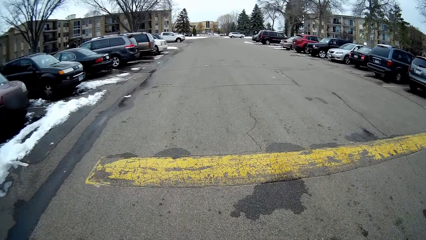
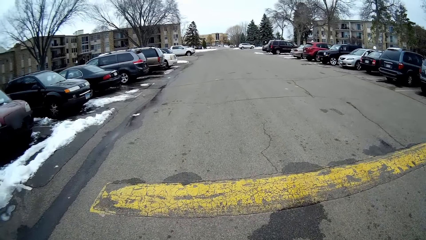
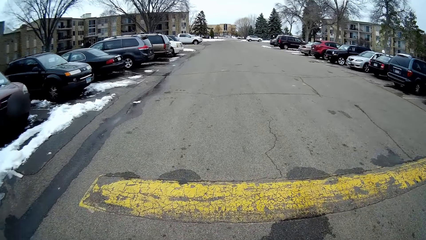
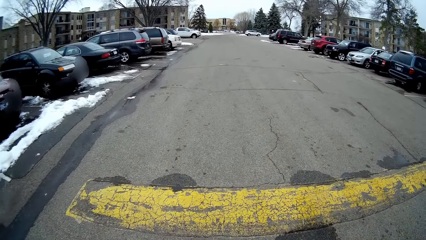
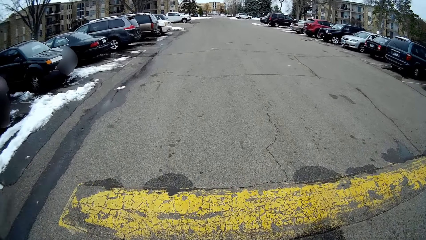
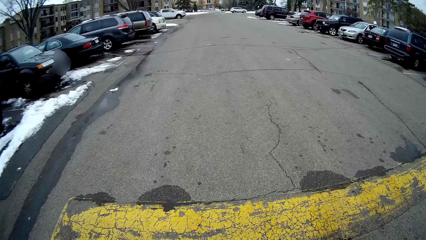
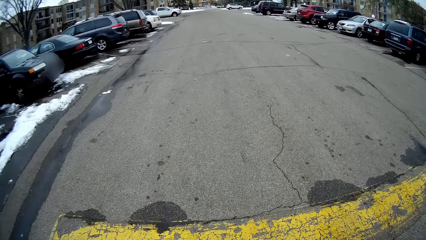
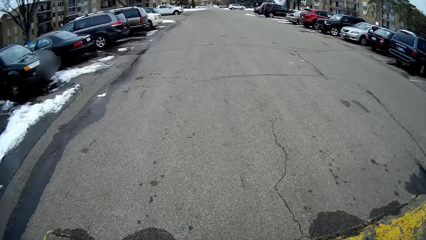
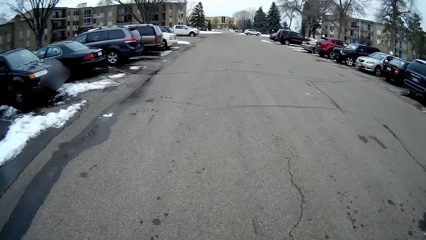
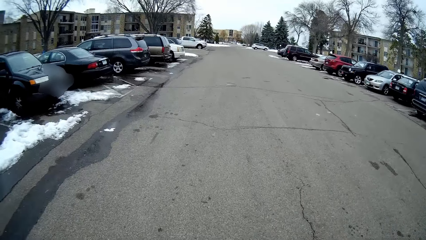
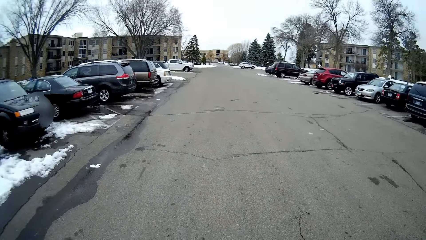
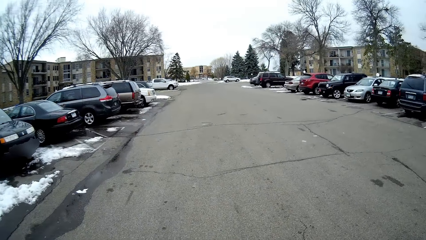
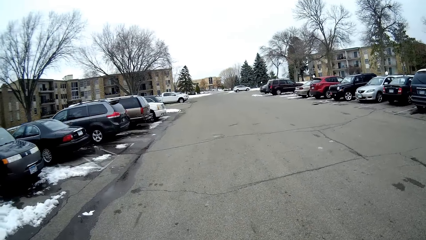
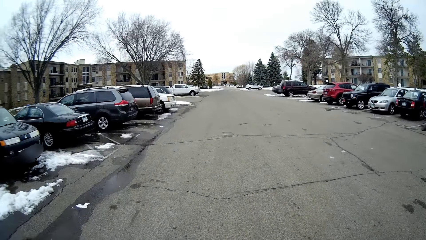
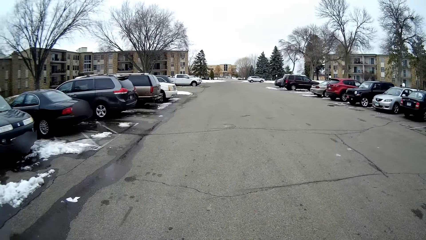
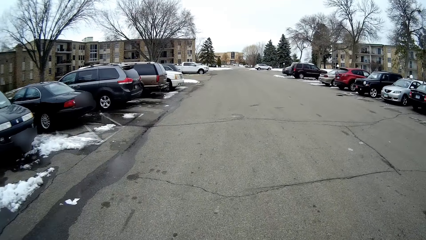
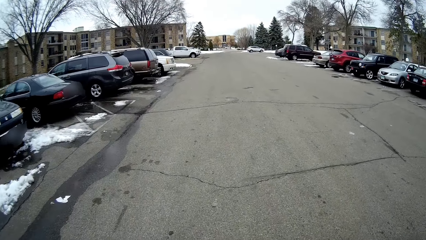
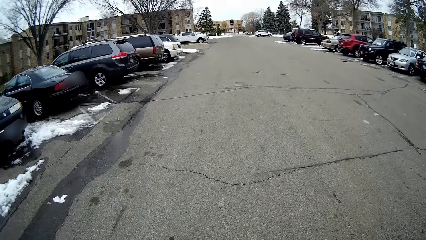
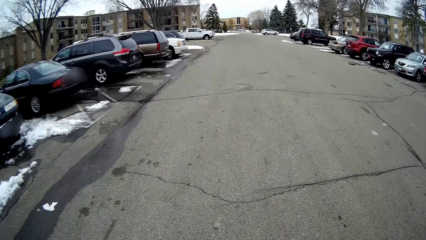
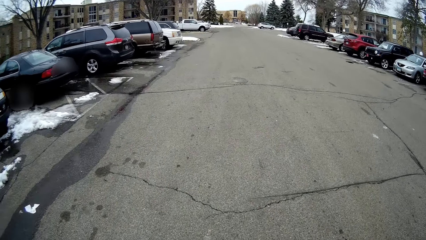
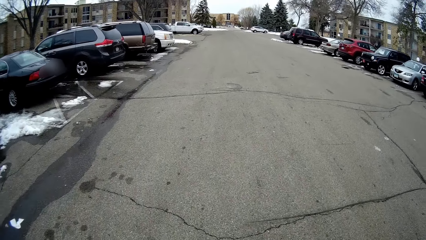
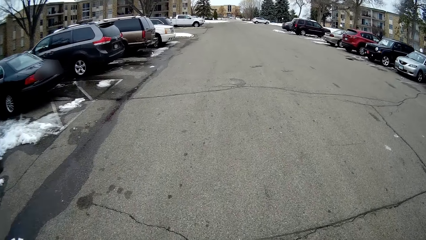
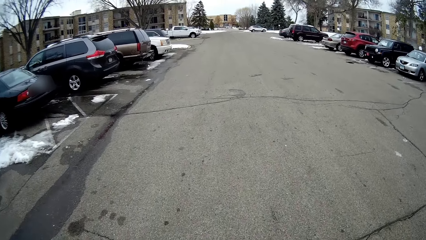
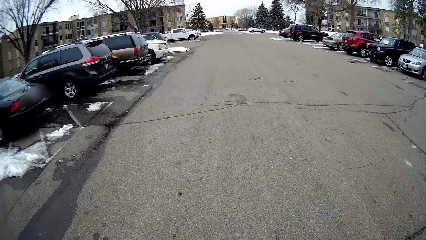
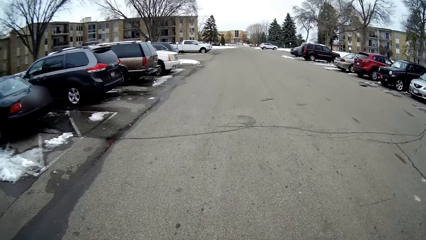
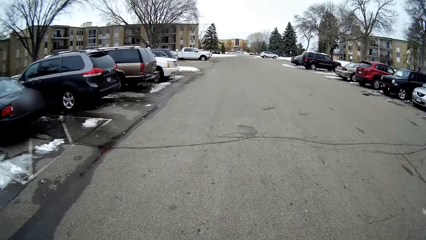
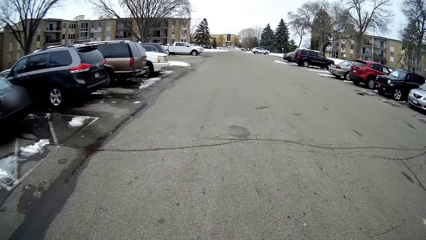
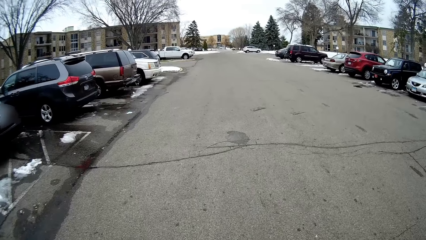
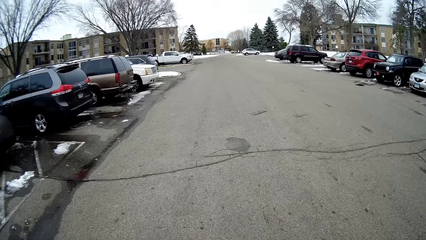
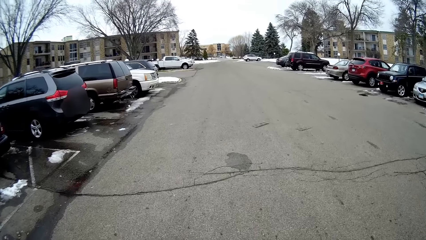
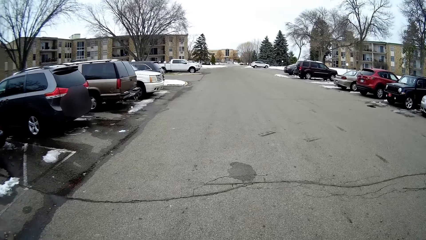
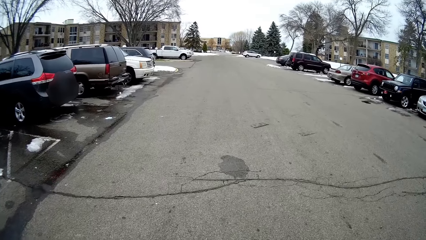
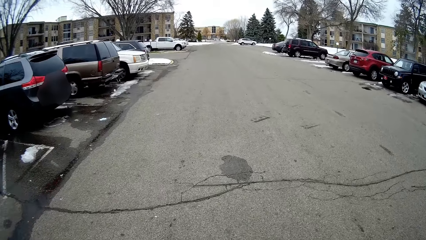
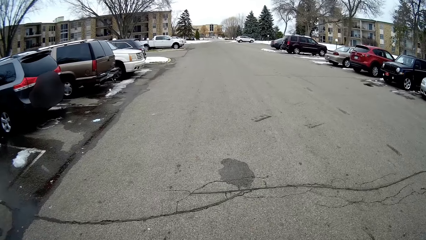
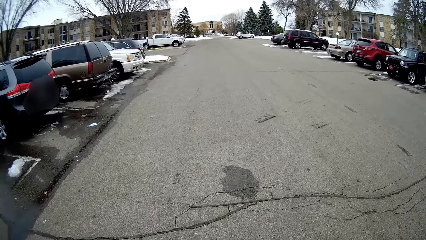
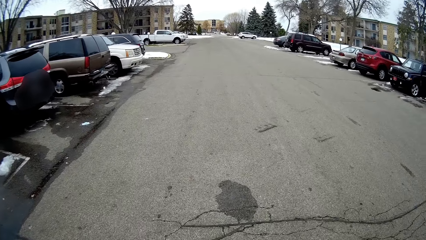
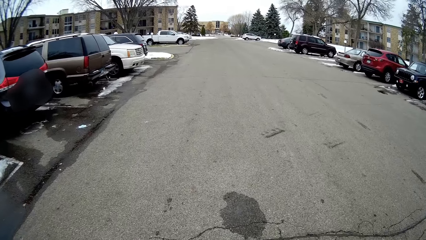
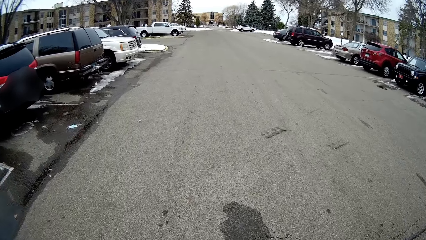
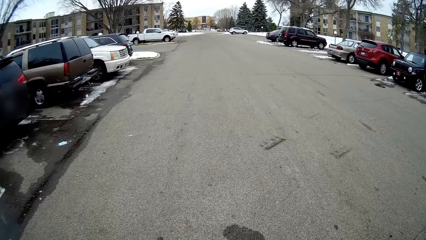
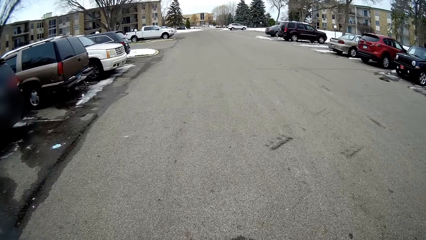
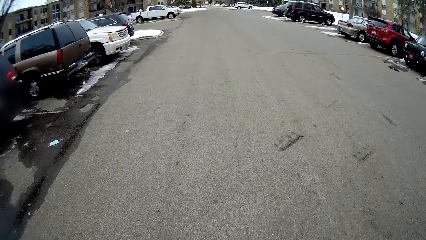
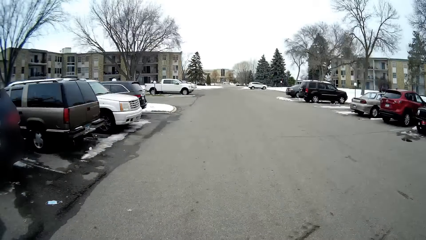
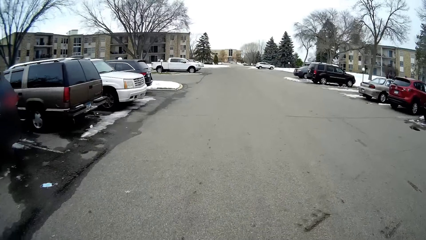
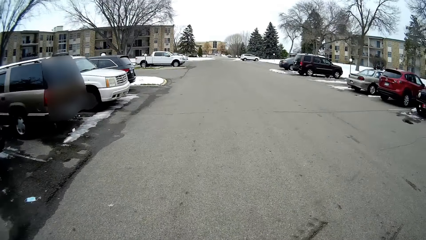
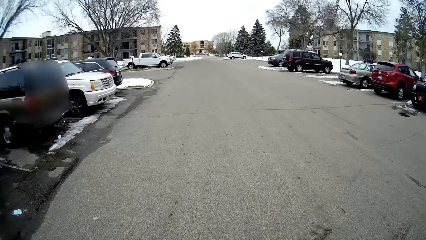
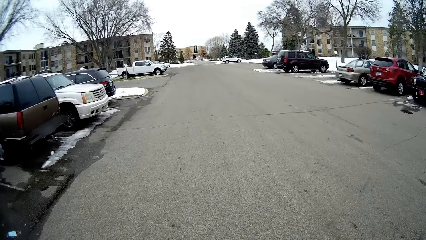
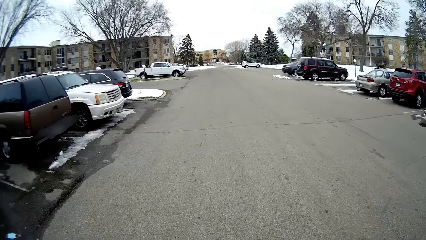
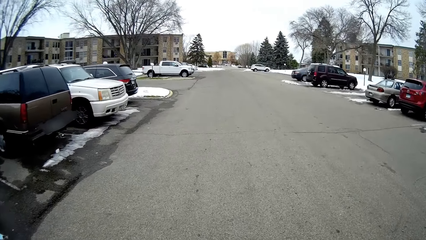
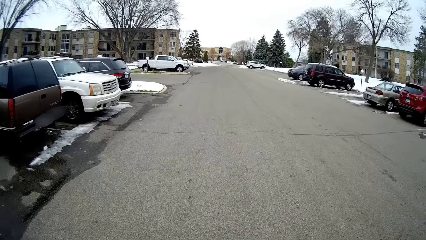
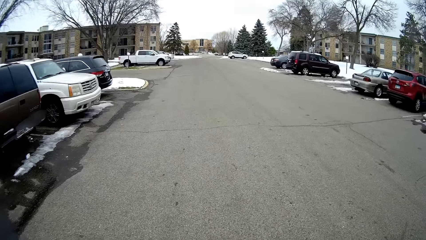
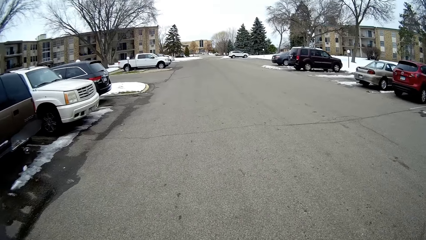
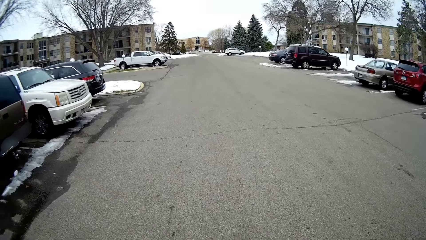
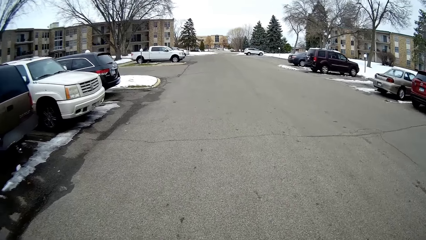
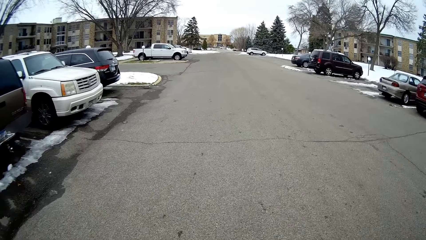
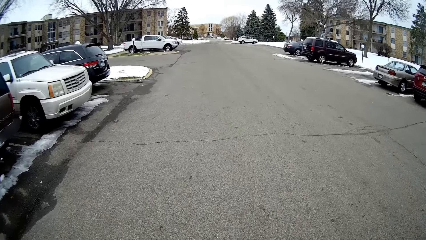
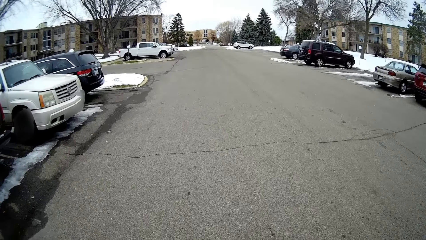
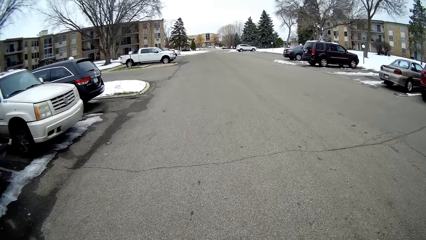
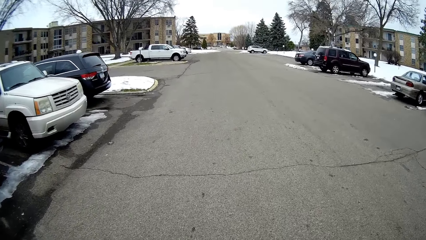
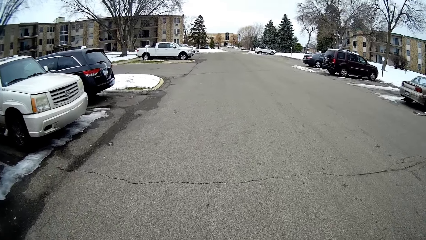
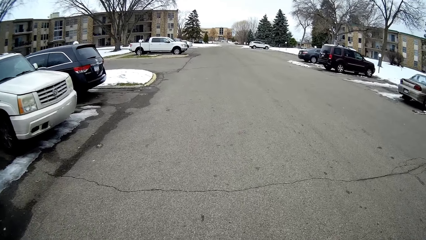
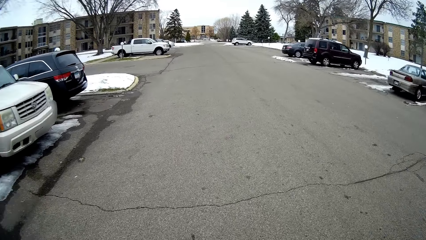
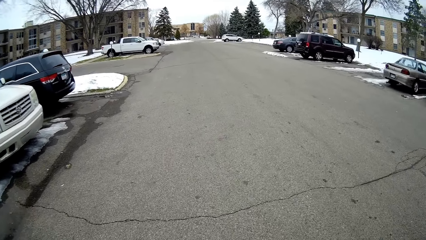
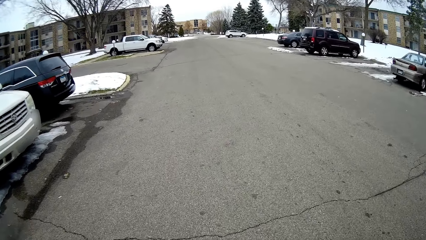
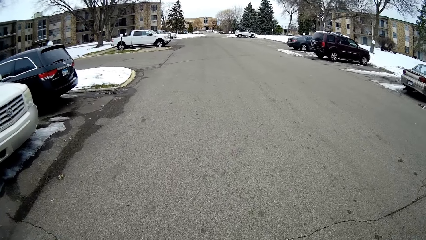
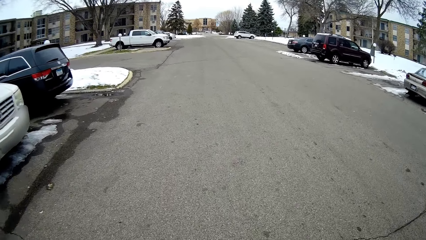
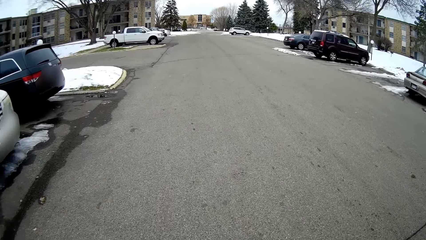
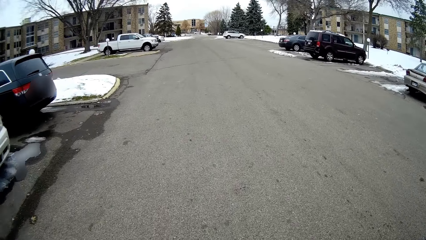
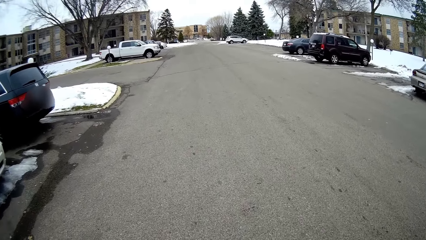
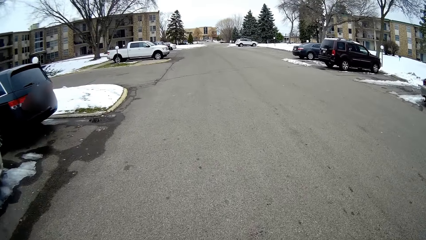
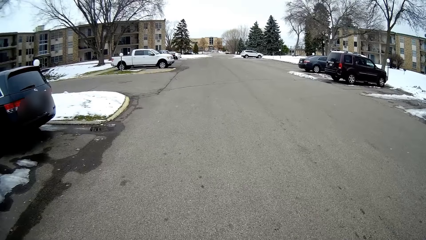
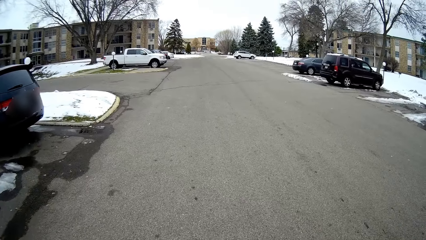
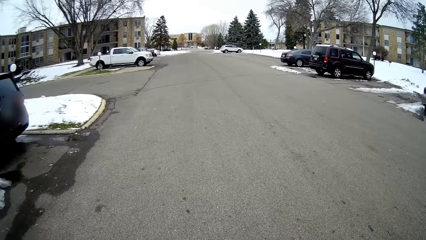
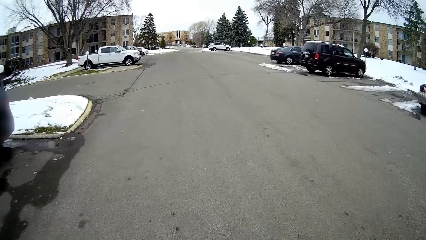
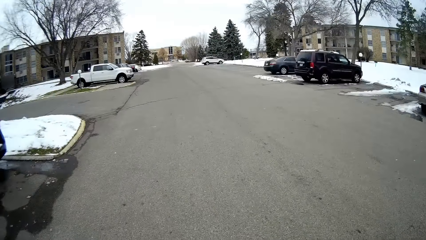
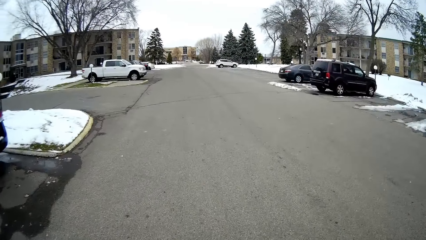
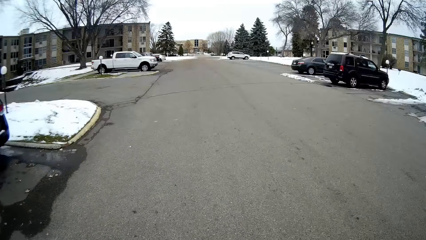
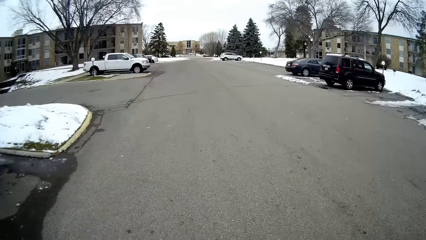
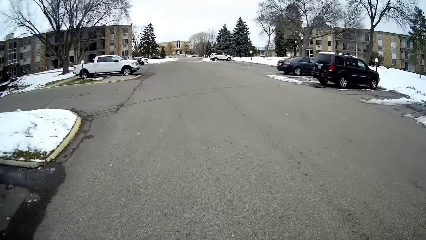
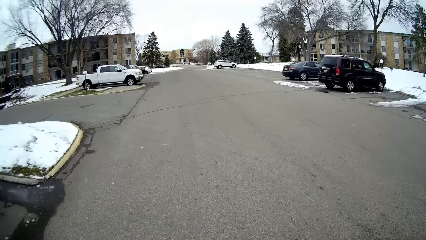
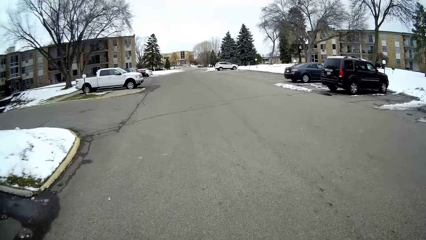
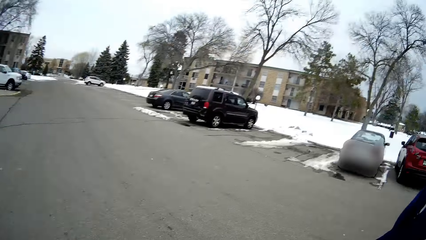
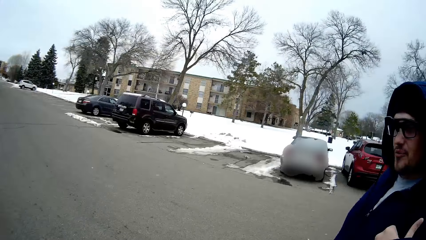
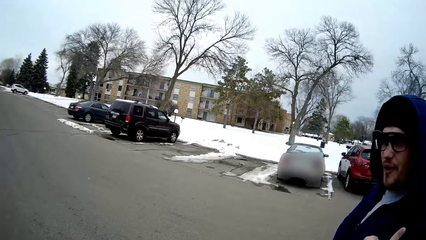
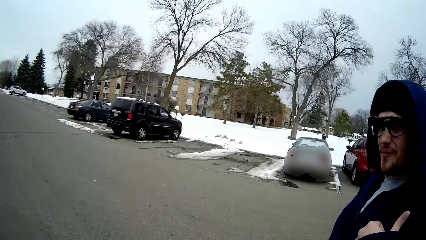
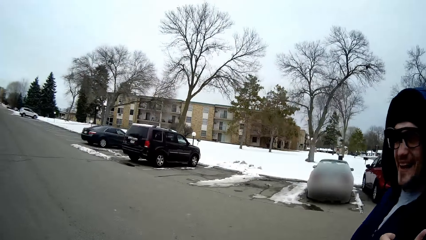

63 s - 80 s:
The camera wearer walks on the road. They talk with a person. They walk on the road. The person talks with the camera wearer. The camera wearer walks on the road. The person talks with the camera wearer.
